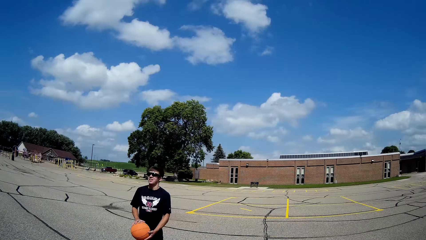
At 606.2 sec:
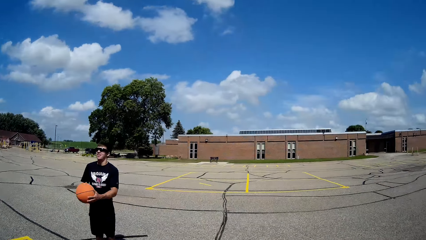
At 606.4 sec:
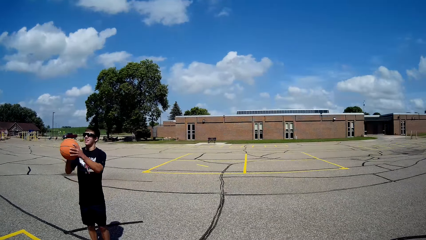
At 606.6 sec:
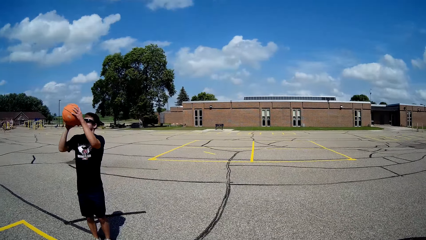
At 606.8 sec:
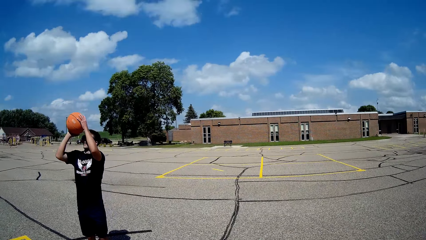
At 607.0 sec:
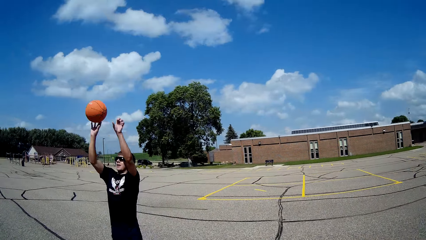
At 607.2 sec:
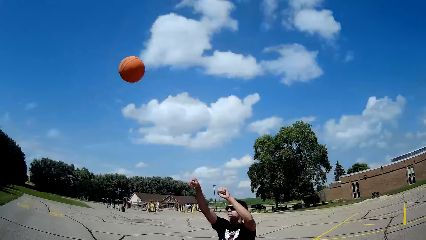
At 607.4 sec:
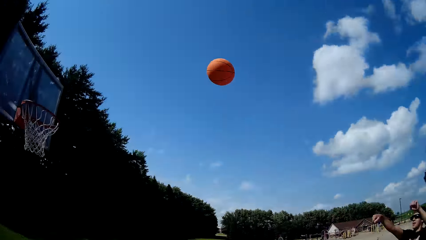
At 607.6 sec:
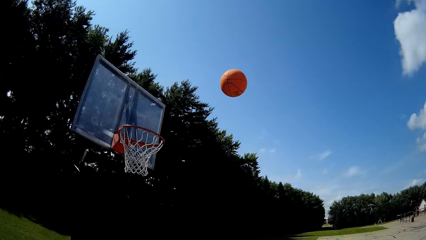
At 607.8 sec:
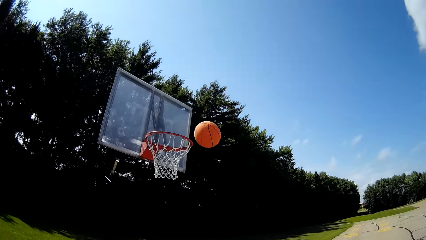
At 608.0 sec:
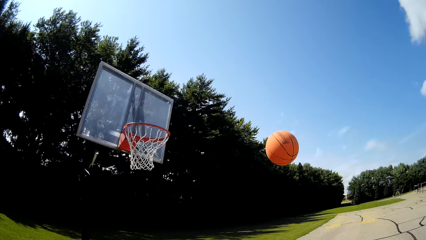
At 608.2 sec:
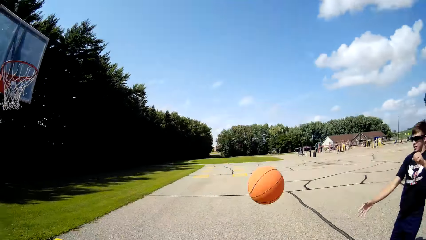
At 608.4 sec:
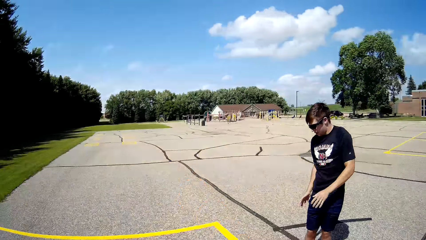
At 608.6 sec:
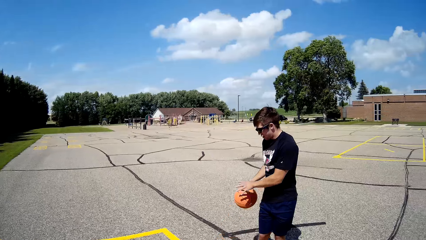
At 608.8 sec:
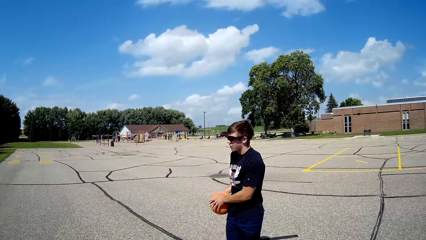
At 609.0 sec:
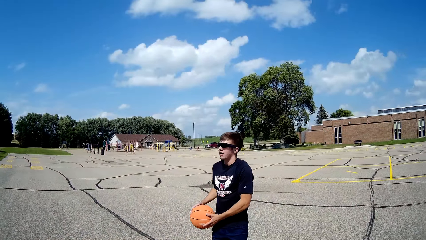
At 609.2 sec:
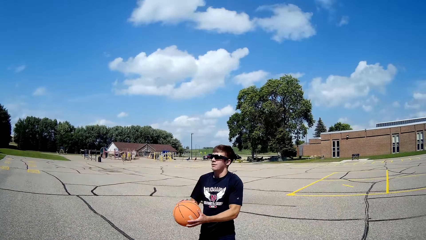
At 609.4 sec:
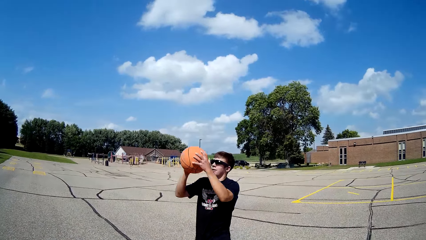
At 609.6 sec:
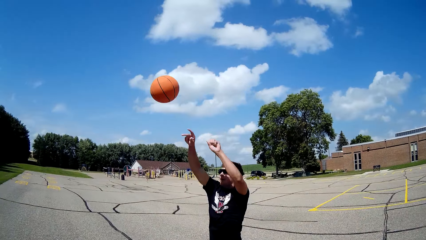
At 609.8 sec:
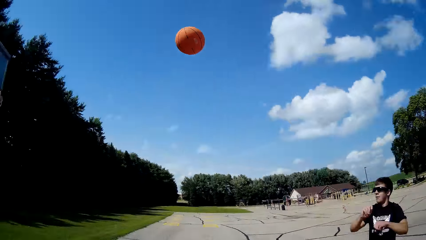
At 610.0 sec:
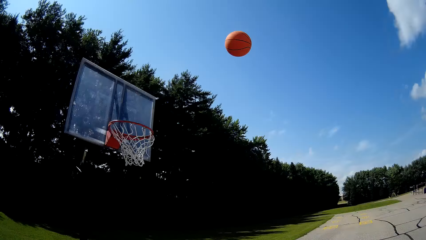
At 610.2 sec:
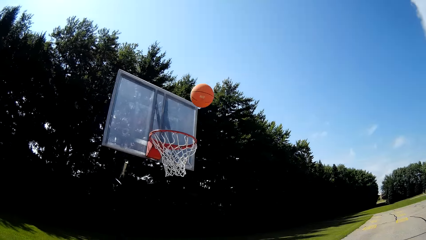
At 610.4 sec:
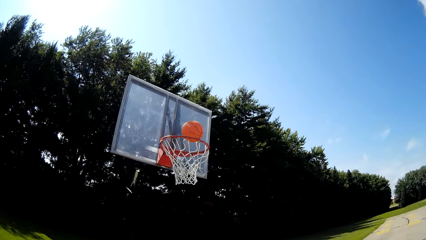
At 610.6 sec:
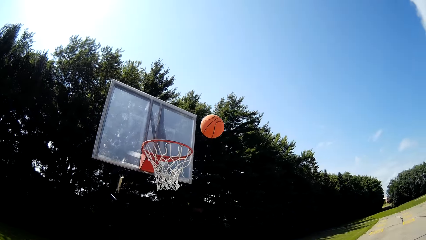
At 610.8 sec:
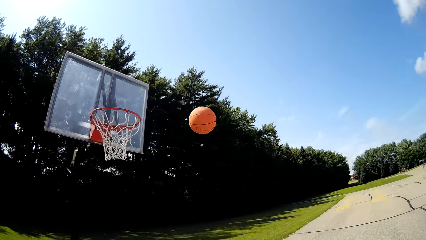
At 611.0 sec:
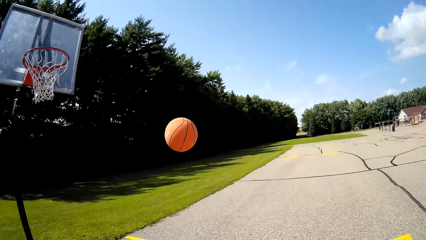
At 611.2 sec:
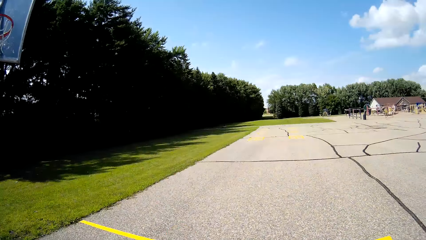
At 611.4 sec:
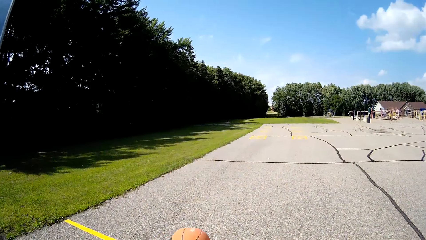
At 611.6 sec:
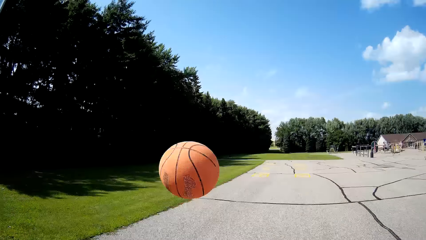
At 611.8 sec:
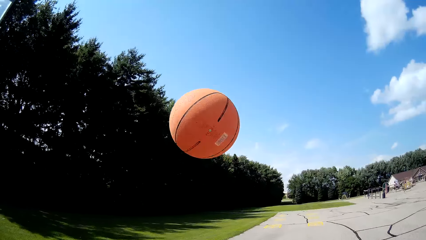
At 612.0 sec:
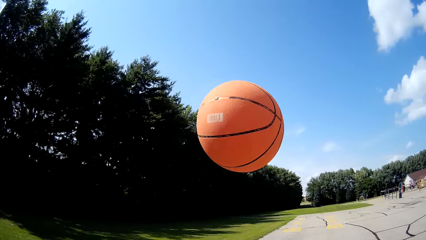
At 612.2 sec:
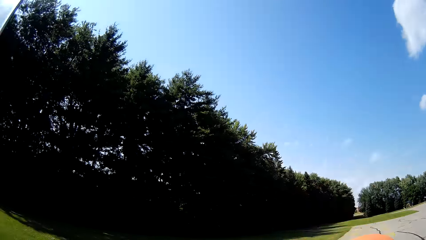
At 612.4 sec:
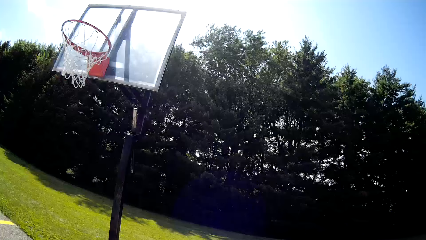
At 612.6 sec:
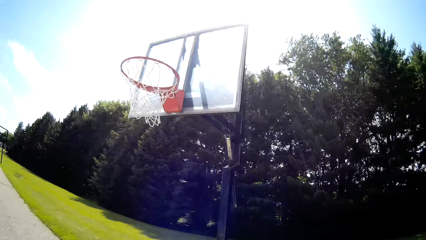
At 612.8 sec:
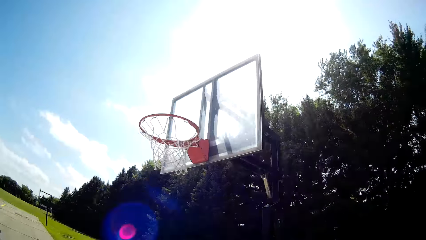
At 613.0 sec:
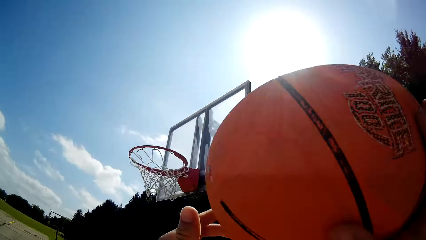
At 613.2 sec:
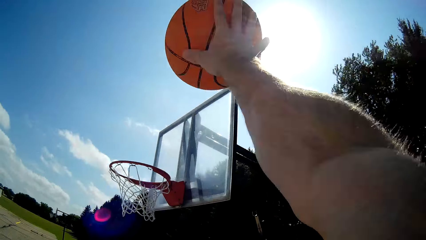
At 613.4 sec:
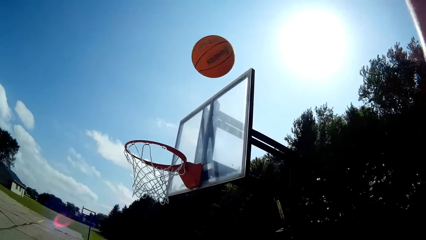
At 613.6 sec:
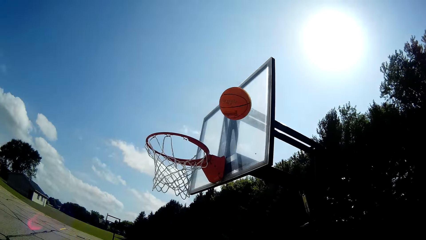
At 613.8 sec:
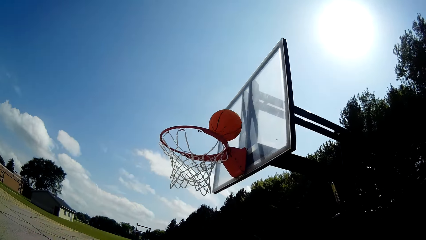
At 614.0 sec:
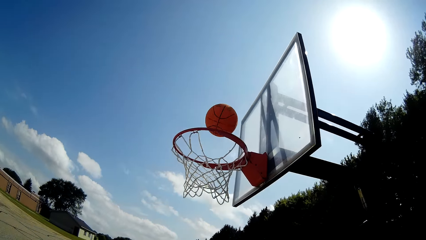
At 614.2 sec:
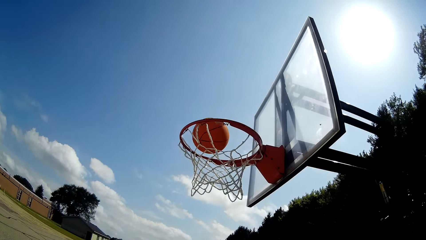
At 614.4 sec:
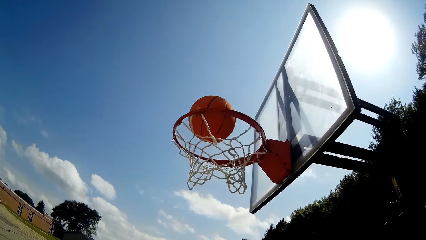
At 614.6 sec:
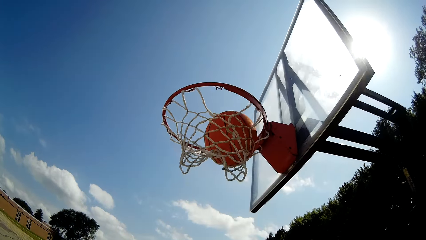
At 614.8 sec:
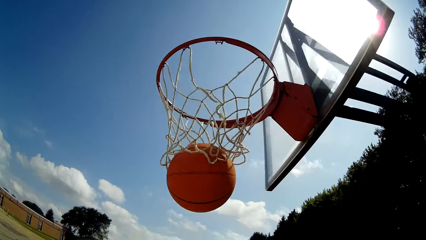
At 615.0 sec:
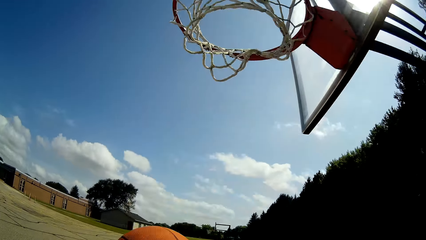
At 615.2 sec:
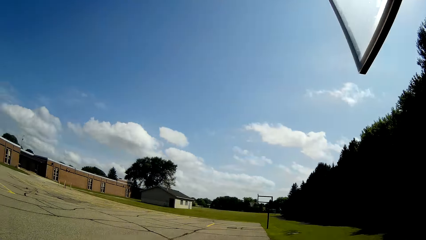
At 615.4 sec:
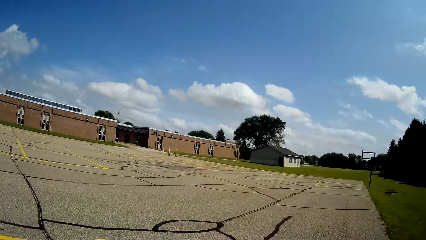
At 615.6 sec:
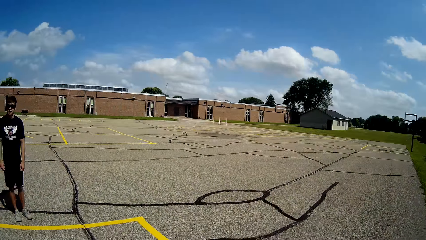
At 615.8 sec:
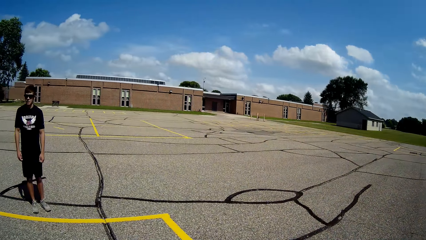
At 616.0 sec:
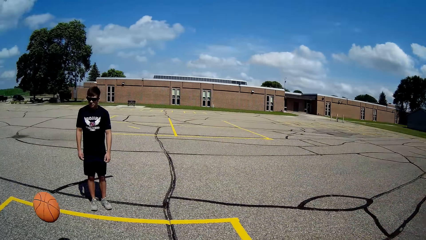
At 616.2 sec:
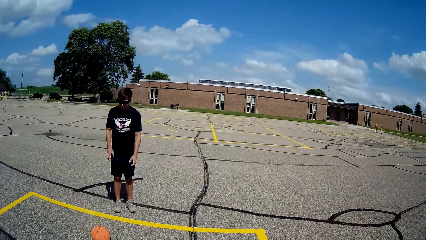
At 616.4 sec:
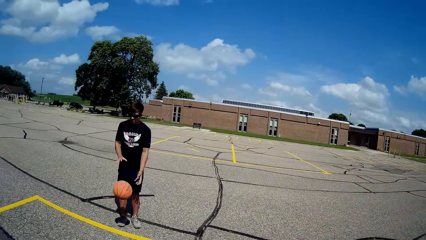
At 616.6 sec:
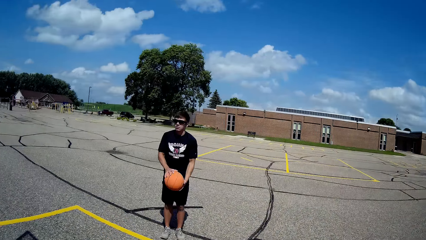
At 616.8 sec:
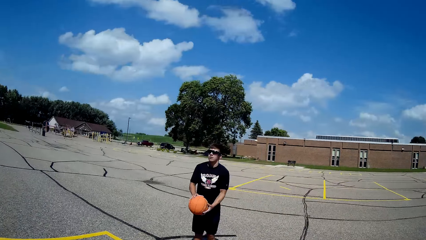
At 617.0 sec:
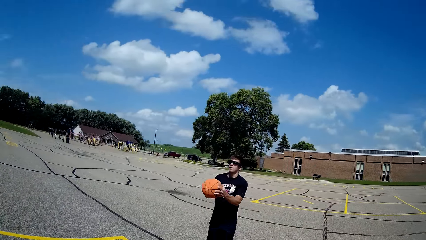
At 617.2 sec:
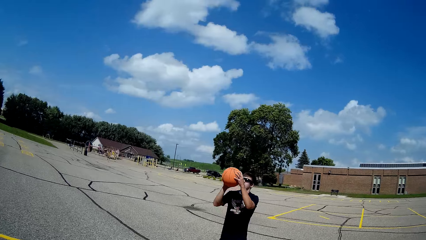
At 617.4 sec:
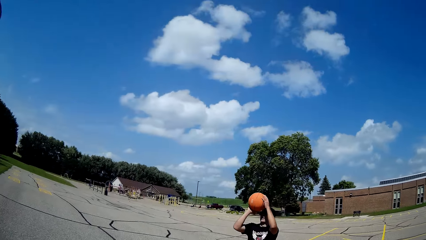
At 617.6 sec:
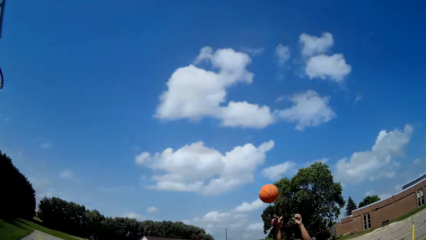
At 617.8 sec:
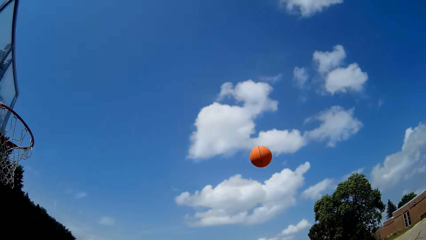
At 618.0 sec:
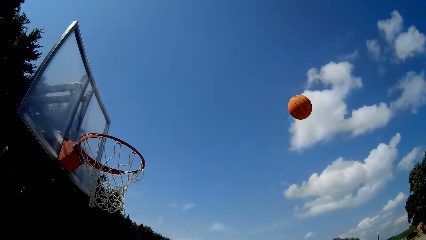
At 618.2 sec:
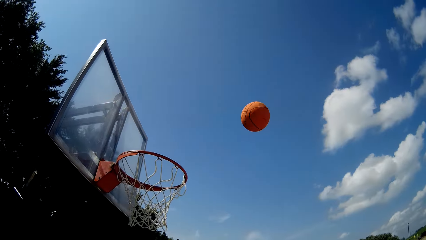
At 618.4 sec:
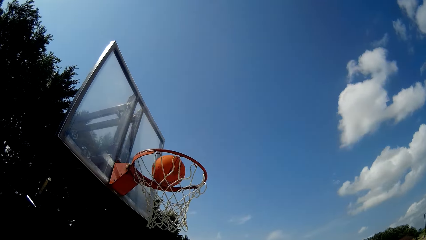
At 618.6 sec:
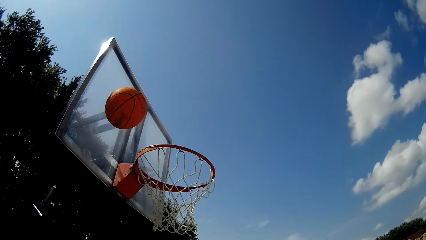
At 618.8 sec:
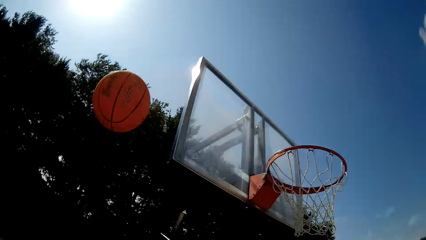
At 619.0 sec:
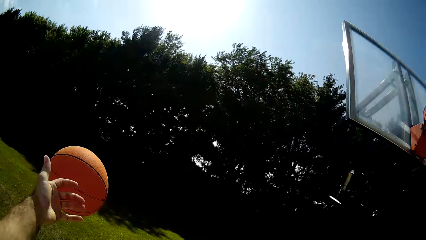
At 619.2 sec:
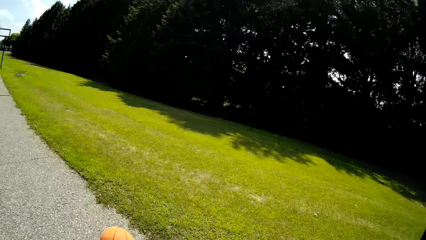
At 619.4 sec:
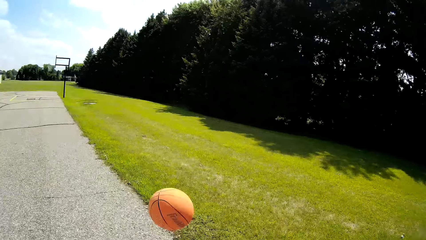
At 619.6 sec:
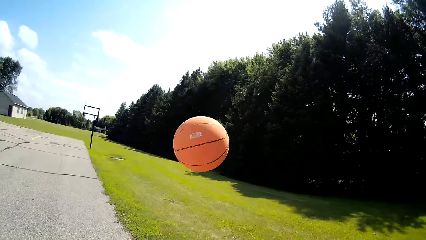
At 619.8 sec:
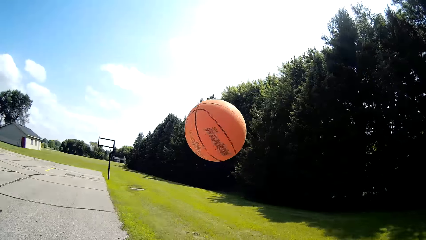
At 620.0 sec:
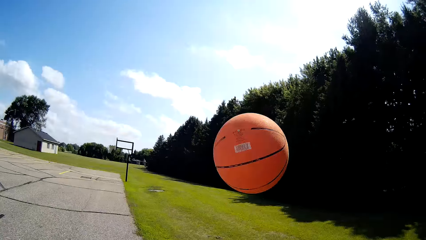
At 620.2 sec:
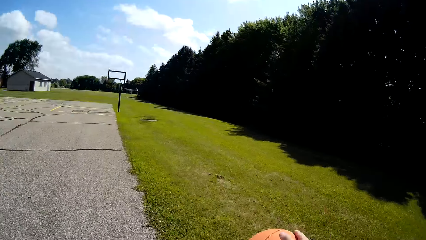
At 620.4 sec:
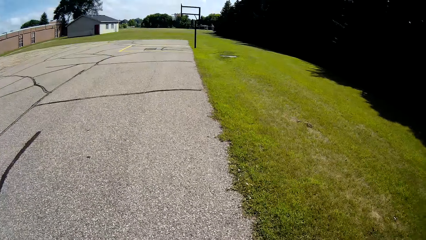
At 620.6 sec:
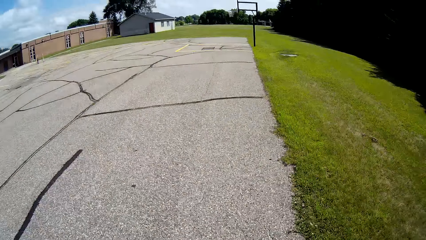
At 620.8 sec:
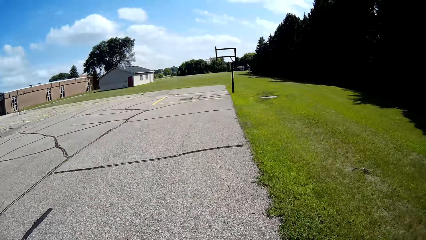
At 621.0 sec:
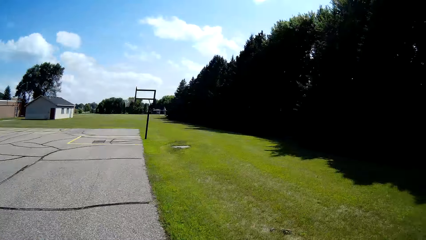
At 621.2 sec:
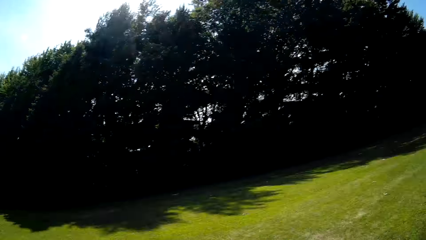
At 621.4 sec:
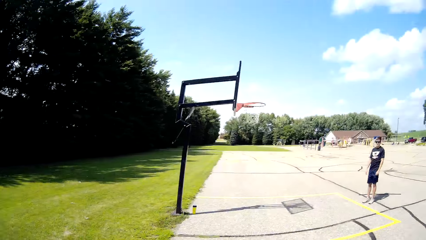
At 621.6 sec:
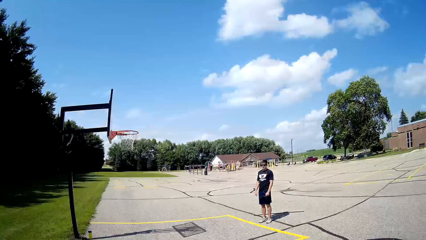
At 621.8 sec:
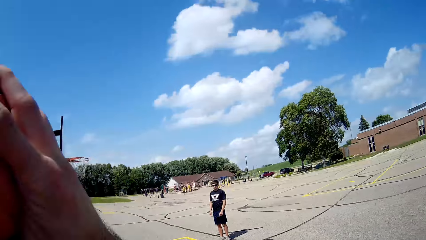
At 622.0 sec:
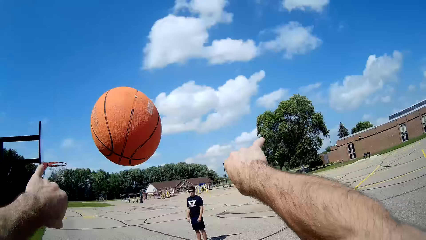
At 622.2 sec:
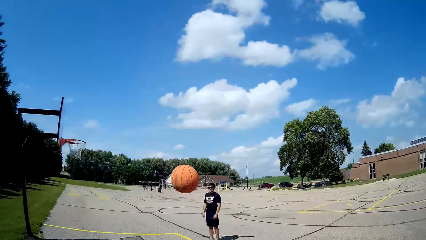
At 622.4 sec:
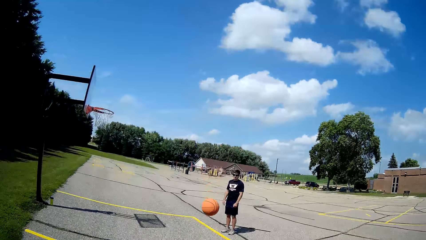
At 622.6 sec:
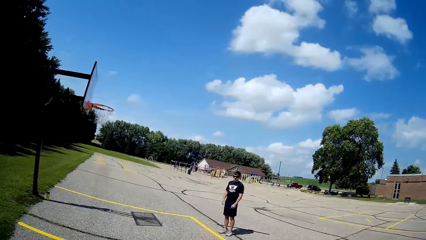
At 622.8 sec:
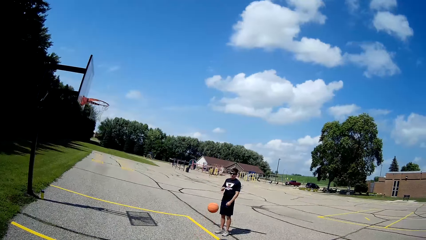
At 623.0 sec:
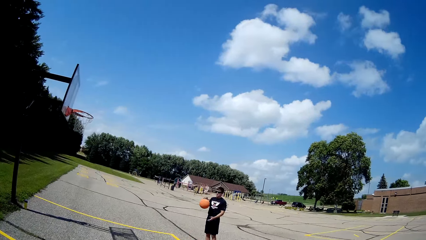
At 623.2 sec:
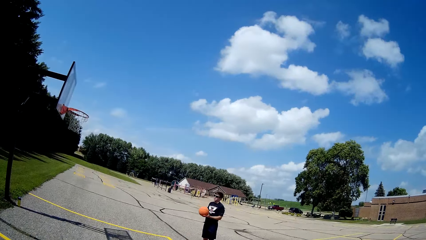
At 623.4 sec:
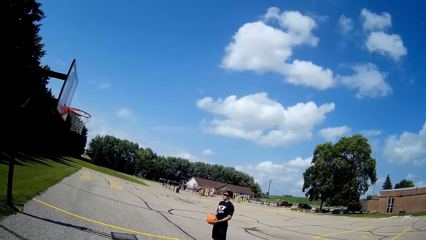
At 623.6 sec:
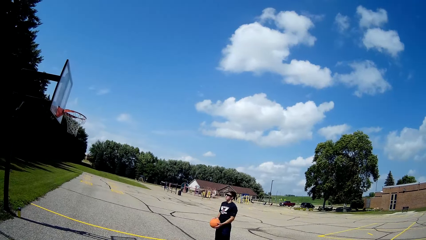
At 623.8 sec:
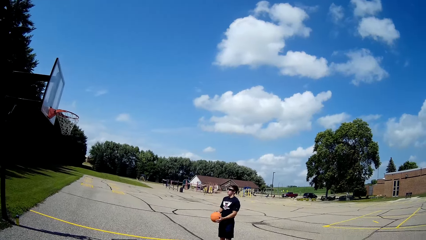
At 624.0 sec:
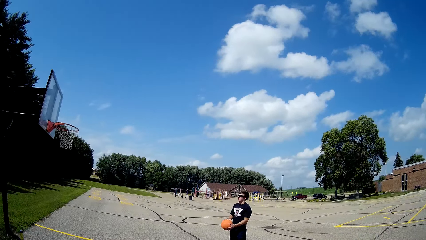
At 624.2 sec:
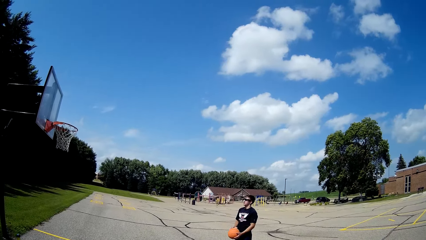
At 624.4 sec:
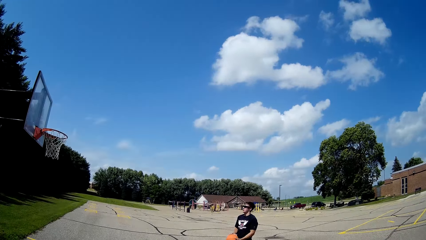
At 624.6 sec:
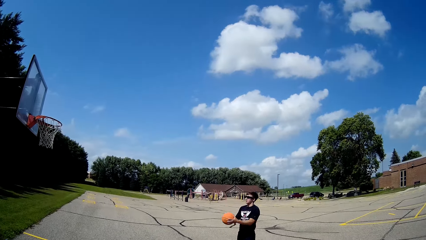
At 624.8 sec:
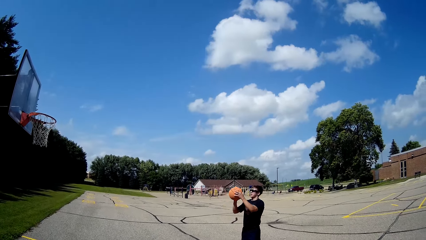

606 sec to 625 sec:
The camera wearer makes a shot. They take the basketball. They make a shot. A person makes a shot. The camera wearer takes the ball. They throw the ball at the person.
